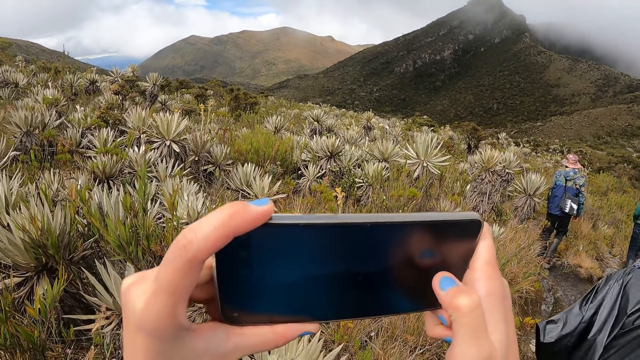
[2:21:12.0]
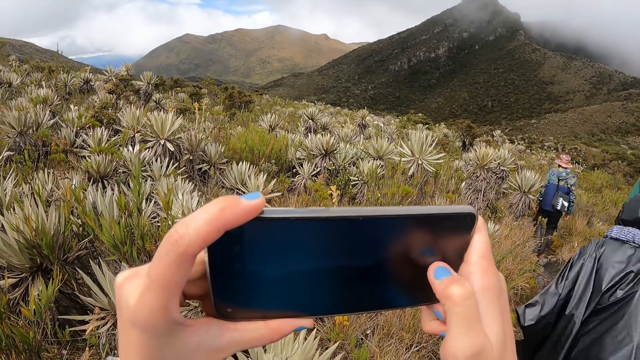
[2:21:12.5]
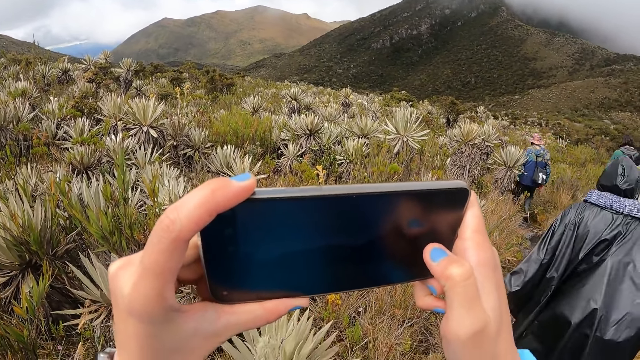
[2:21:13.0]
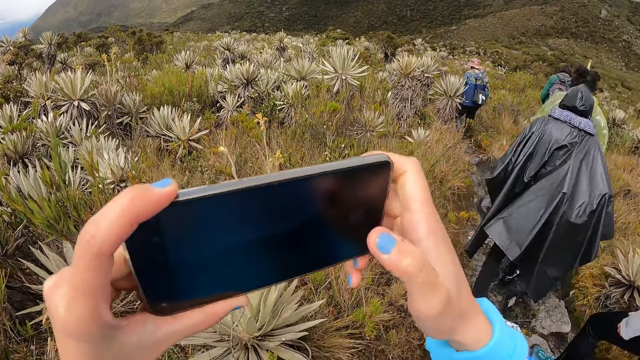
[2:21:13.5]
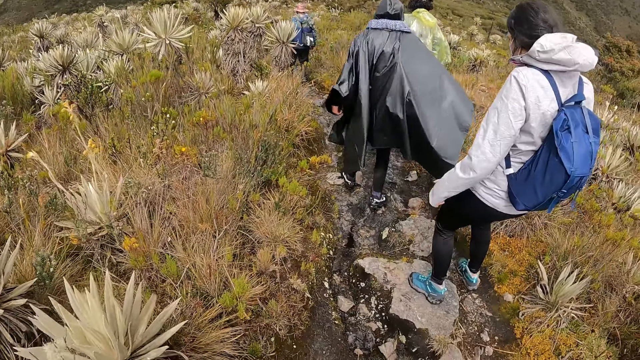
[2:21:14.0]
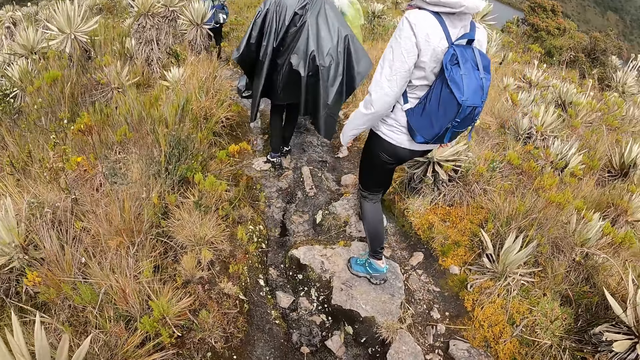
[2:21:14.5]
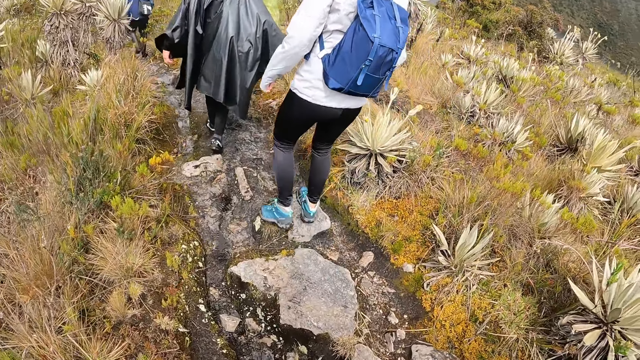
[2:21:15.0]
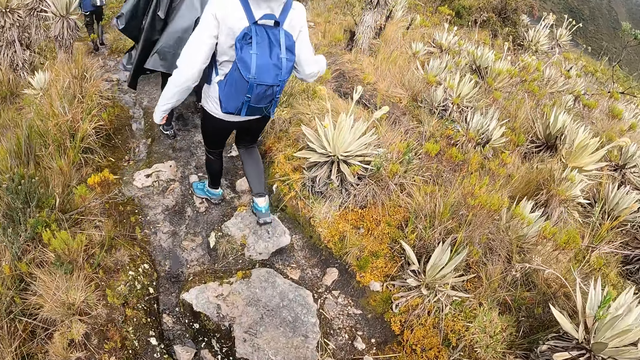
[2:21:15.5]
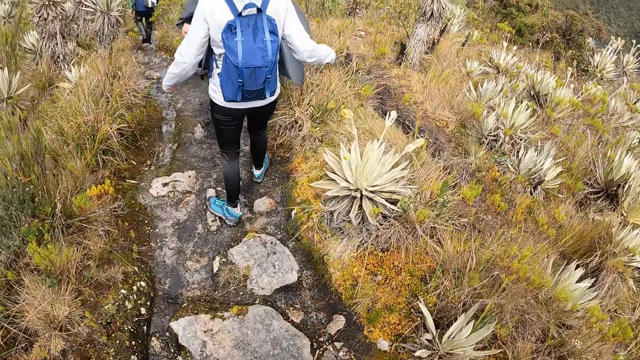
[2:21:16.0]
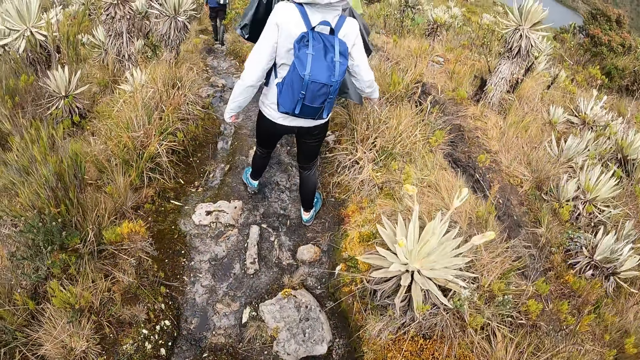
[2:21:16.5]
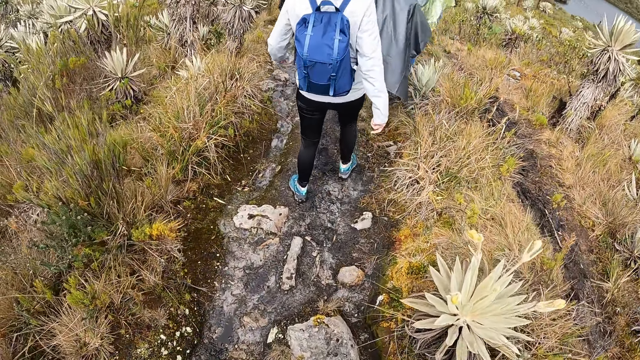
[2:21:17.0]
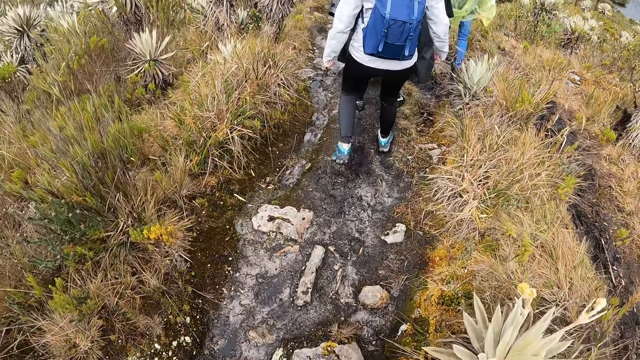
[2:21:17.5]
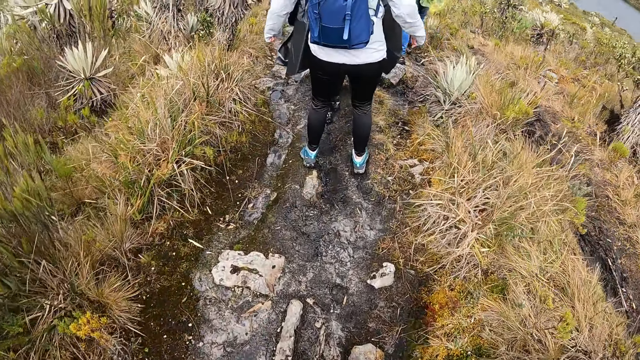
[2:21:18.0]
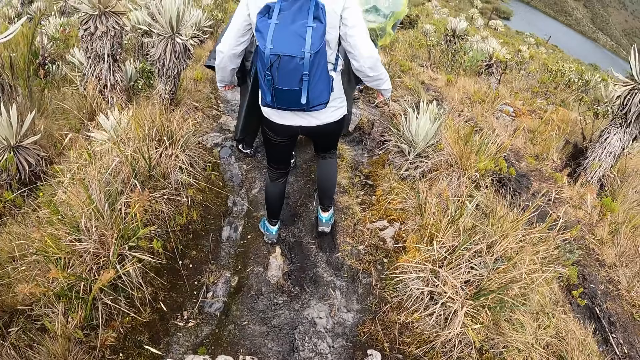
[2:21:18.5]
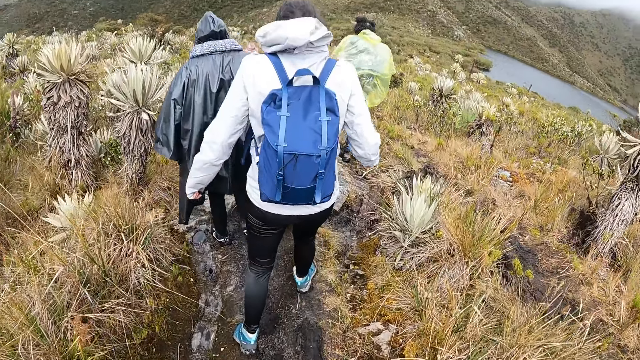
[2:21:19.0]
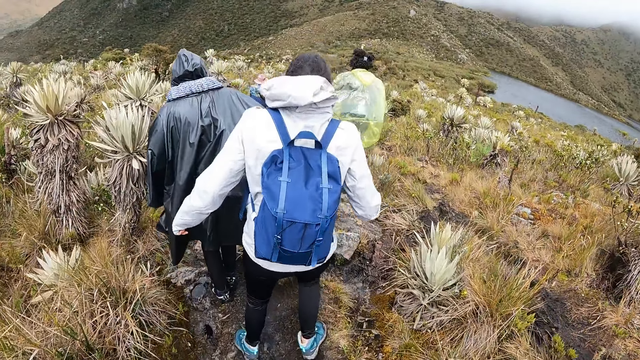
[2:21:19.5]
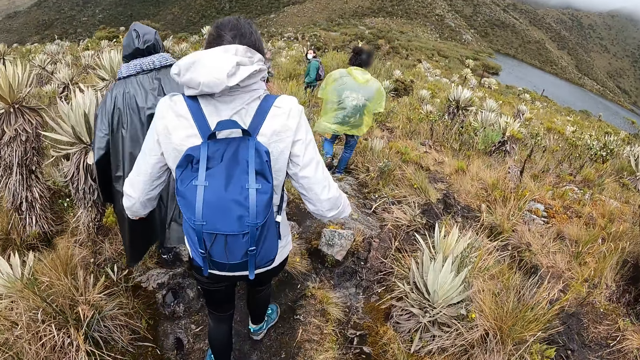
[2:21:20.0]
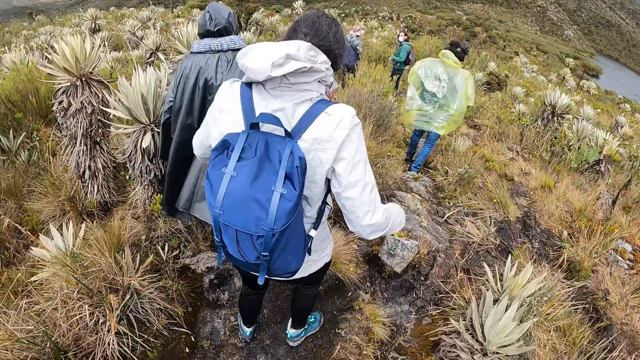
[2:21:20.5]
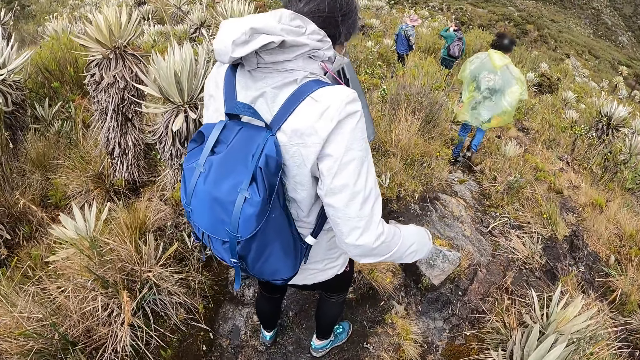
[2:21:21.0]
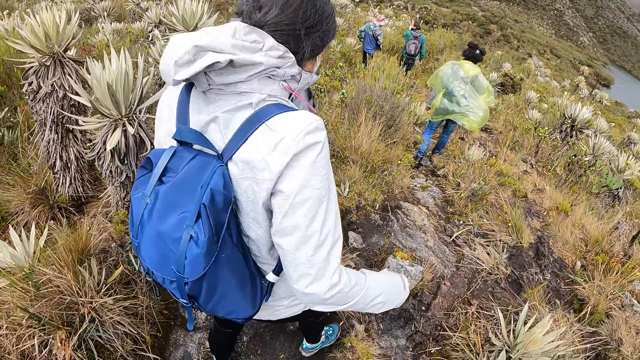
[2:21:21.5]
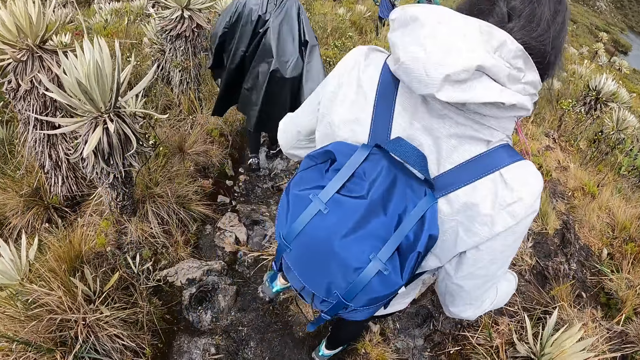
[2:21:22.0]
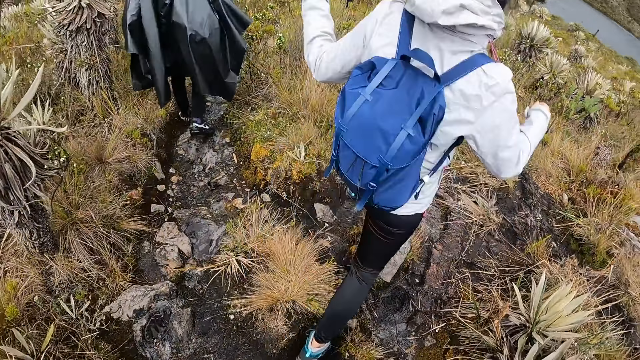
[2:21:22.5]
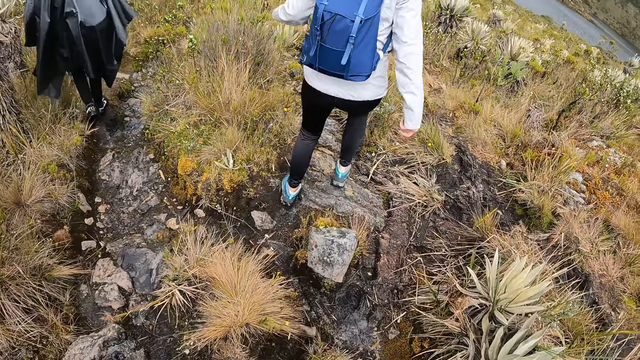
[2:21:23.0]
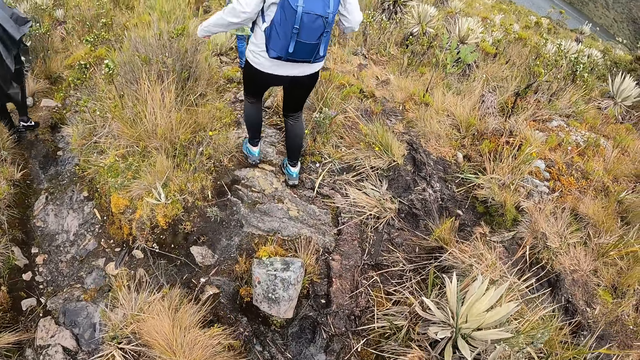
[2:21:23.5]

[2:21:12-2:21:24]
The camera wearer walks on the field.

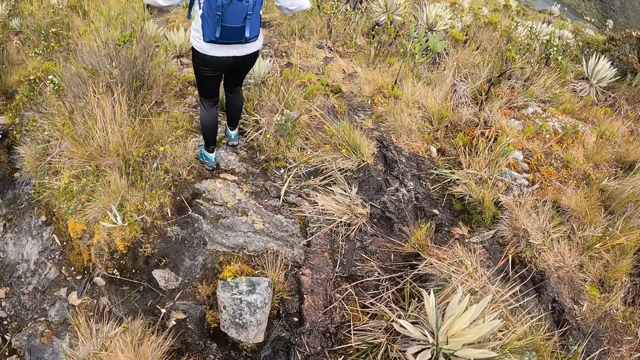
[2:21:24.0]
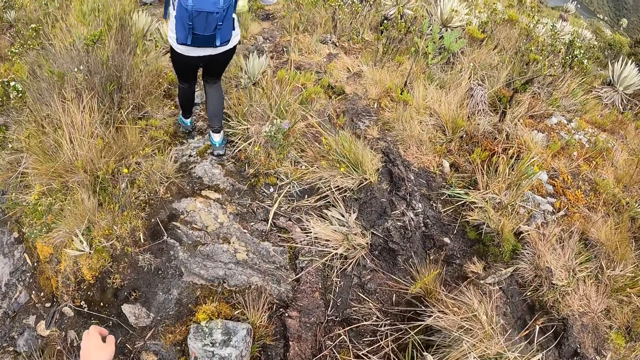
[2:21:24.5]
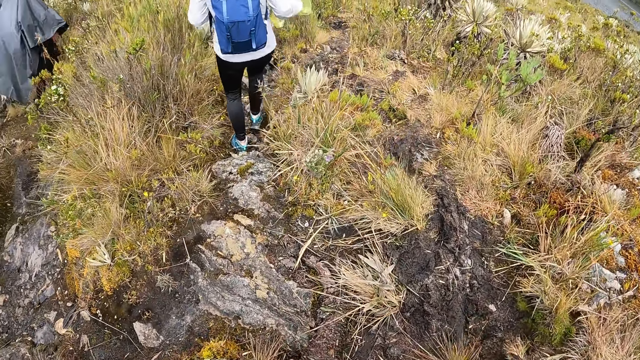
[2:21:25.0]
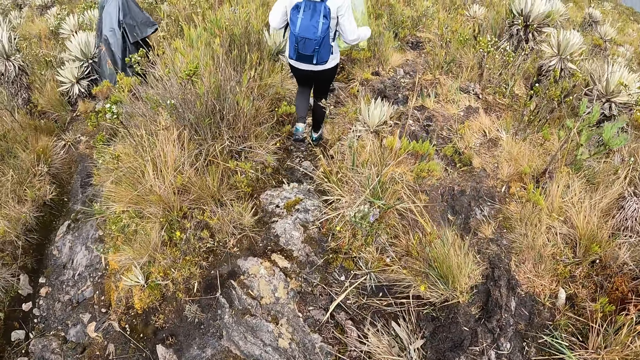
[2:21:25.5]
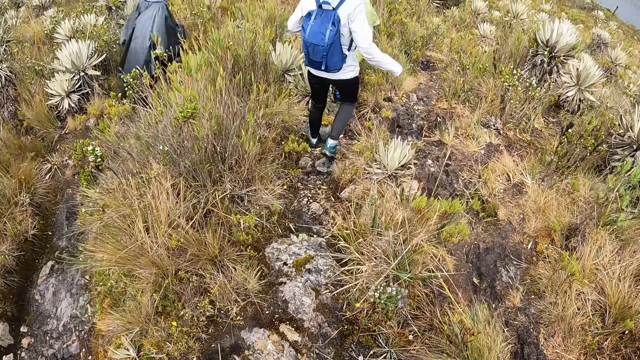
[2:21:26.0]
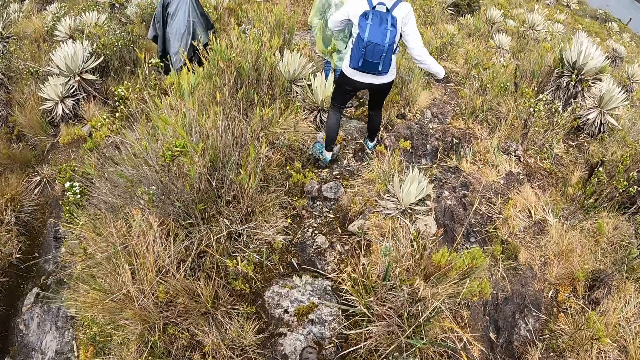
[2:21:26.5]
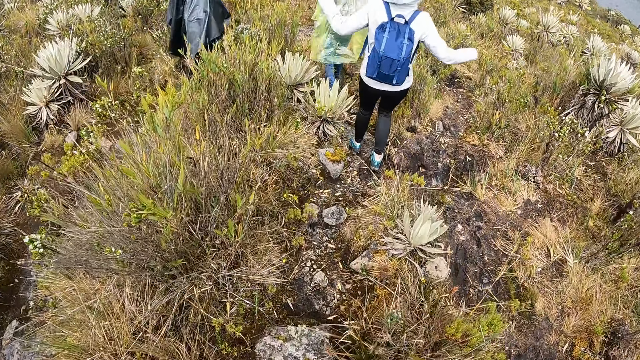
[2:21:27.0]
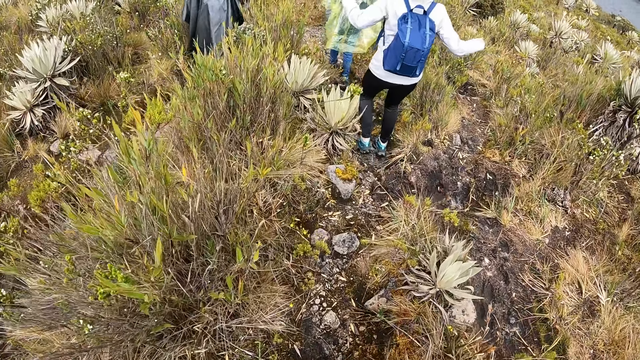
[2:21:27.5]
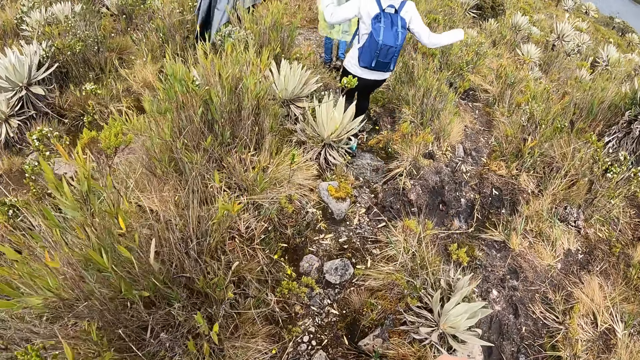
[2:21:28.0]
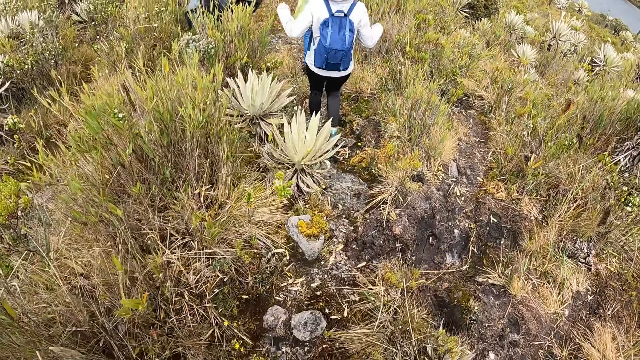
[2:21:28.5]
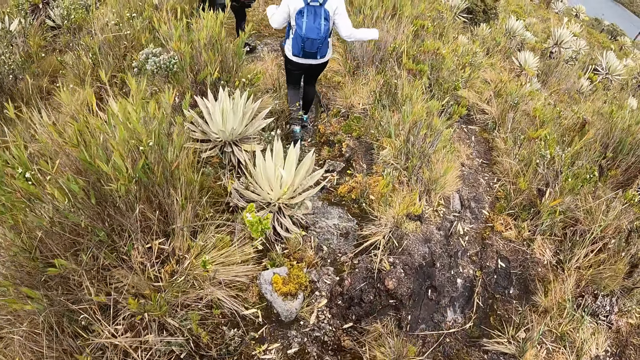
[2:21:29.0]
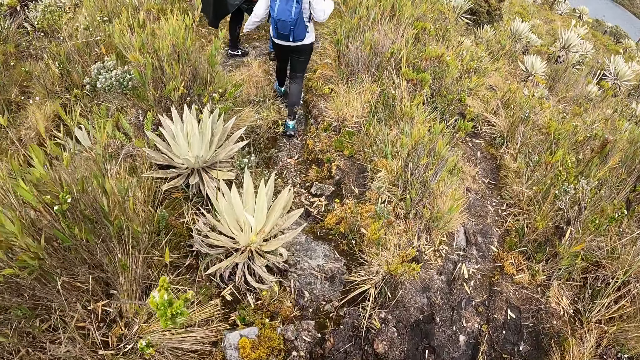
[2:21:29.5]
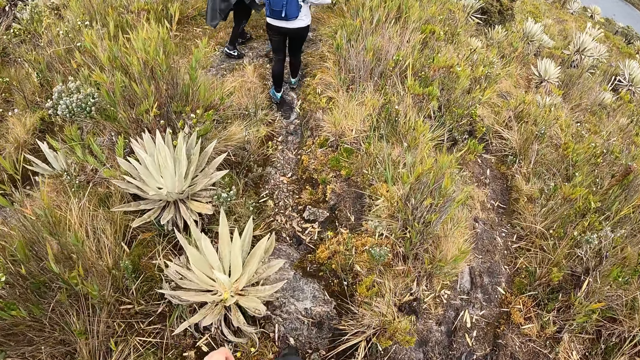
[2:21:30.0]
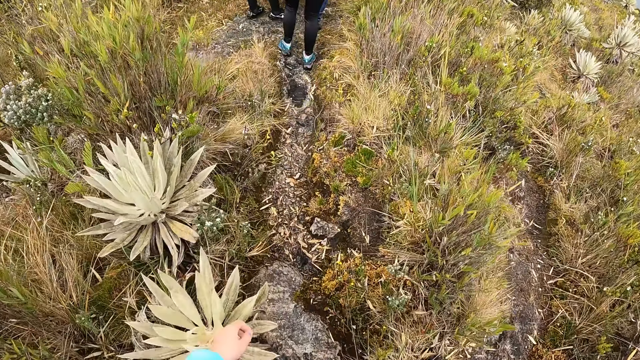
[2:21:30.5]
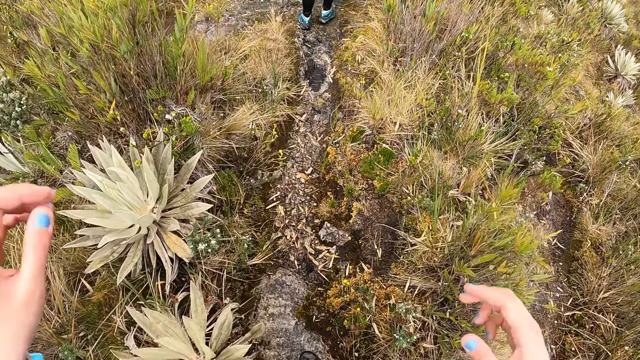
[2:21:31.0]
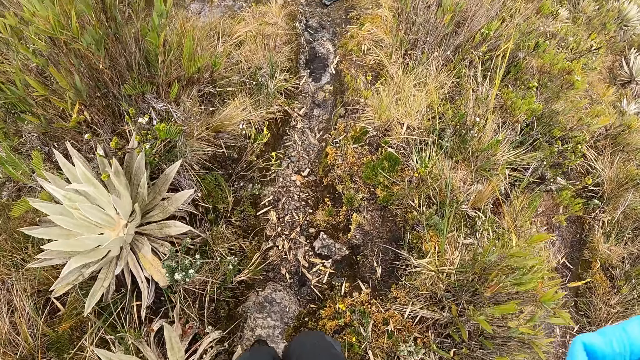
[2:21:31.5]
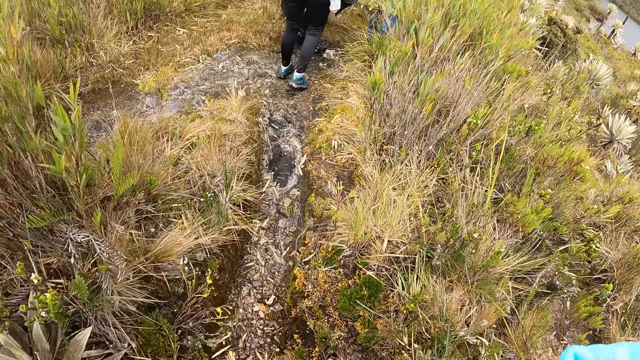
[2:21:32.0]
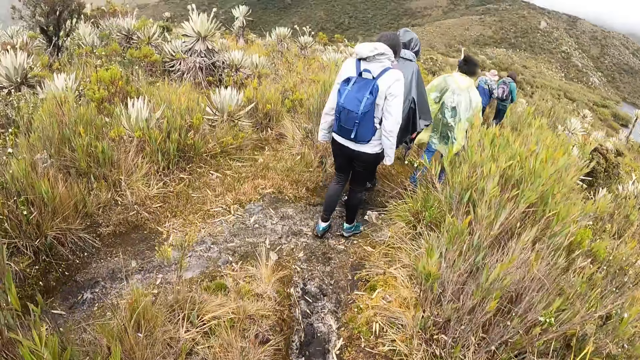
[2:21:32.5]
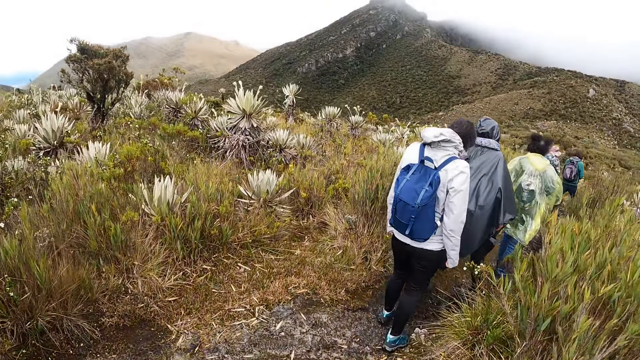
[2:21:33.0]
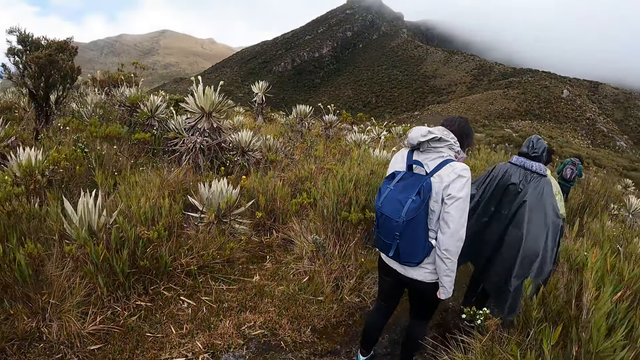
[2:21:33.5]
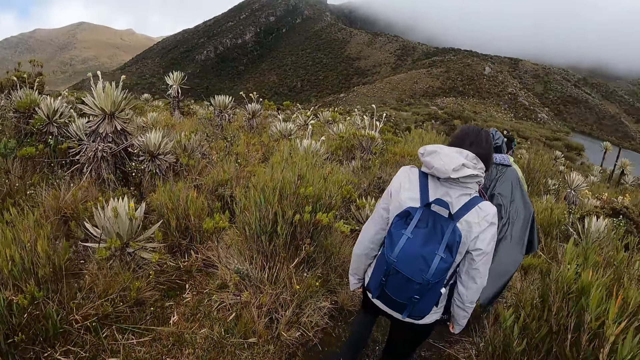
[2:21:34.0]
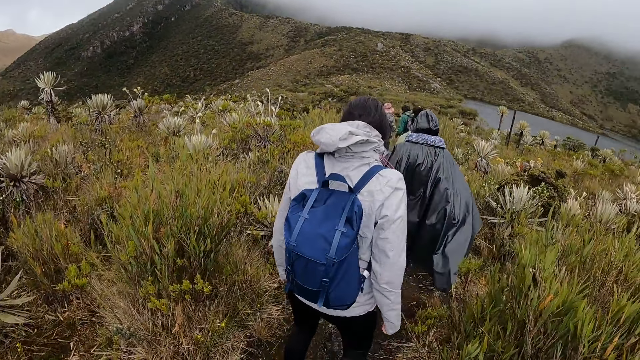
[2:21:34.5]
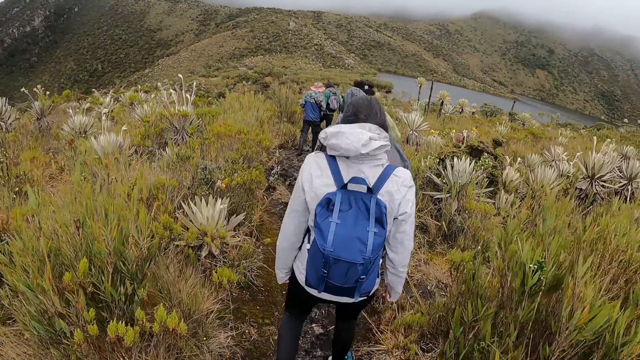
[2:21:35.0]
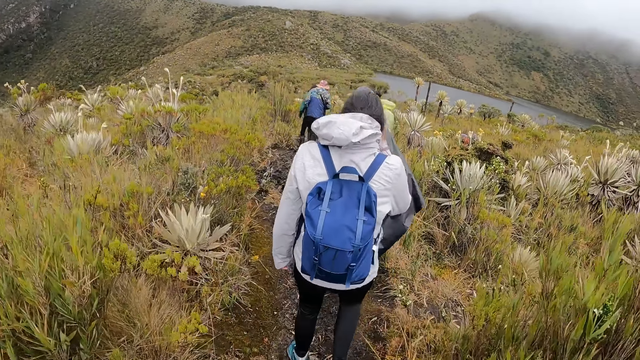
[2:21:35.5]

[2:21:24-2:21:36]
The camera wearer lifts his hands. He walks on the field.
